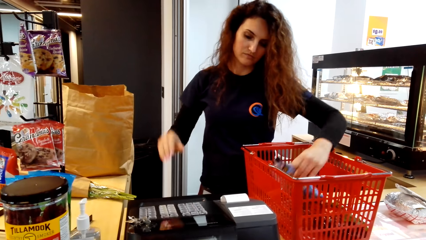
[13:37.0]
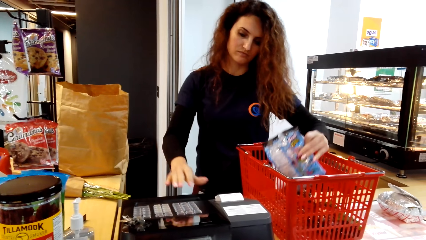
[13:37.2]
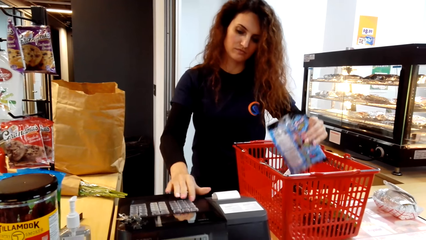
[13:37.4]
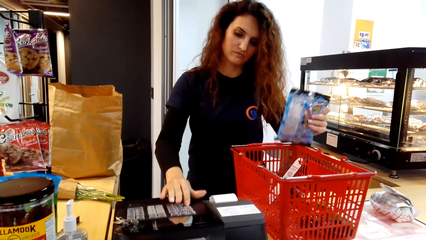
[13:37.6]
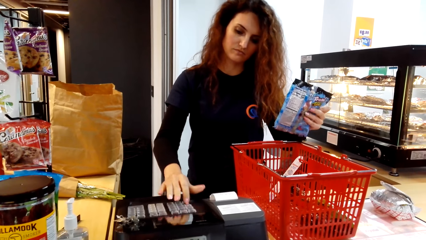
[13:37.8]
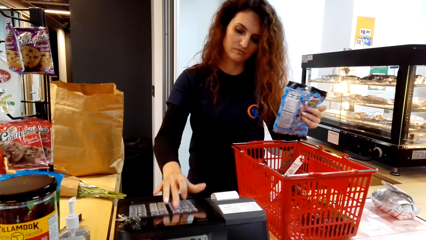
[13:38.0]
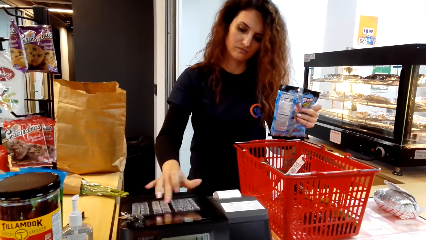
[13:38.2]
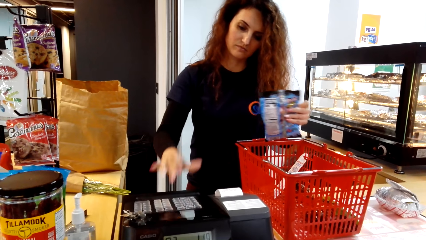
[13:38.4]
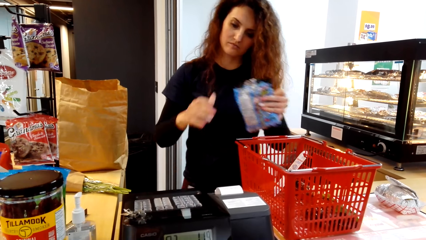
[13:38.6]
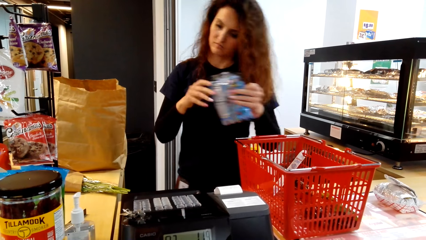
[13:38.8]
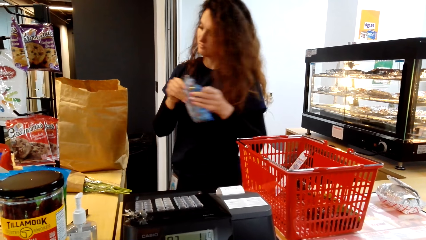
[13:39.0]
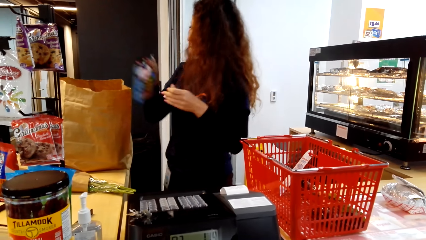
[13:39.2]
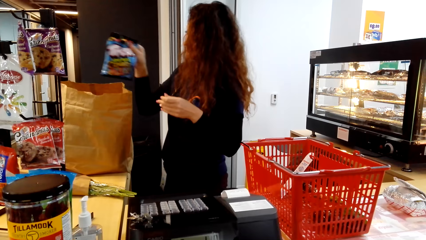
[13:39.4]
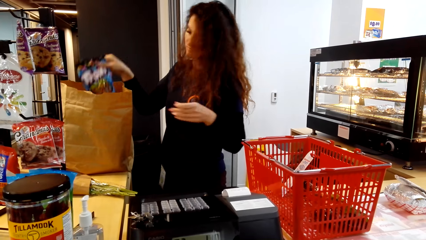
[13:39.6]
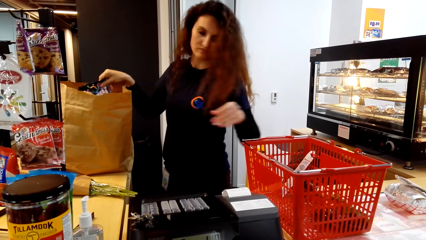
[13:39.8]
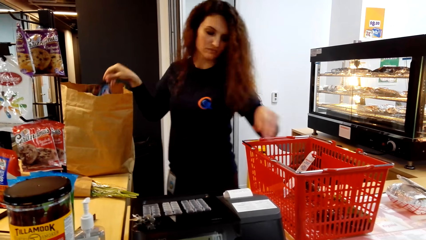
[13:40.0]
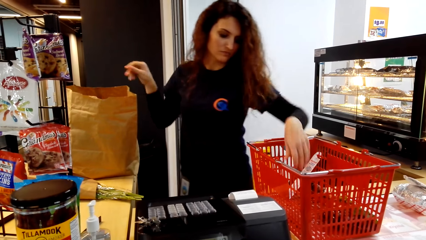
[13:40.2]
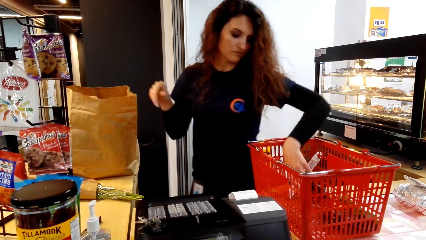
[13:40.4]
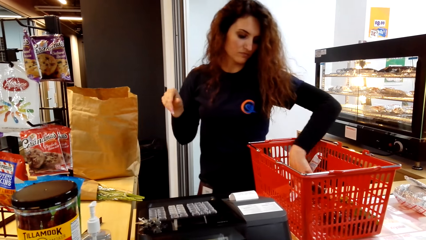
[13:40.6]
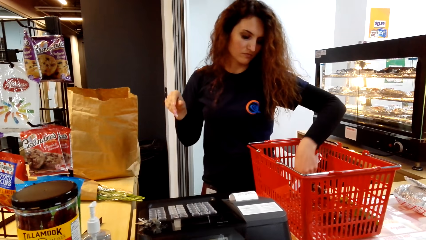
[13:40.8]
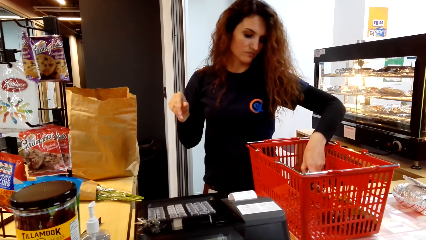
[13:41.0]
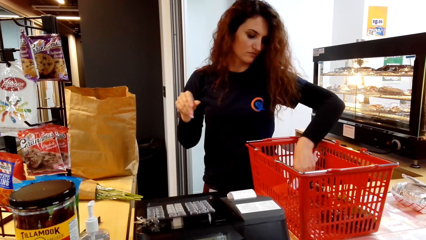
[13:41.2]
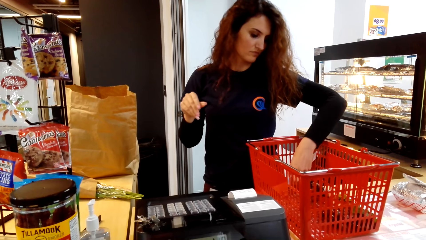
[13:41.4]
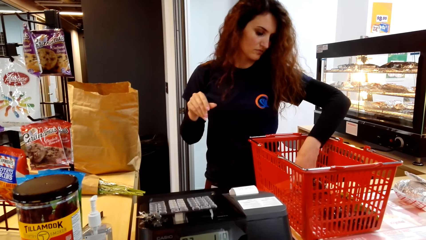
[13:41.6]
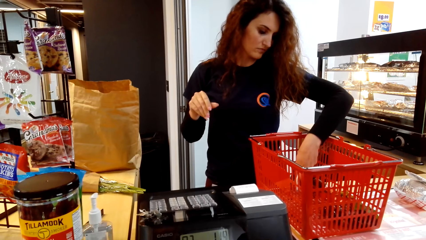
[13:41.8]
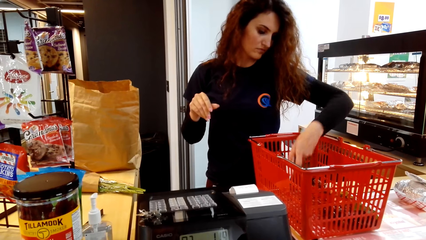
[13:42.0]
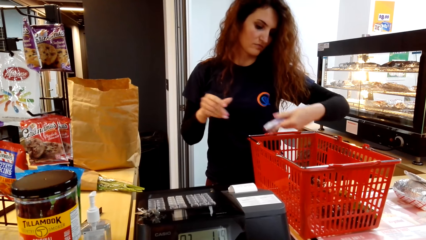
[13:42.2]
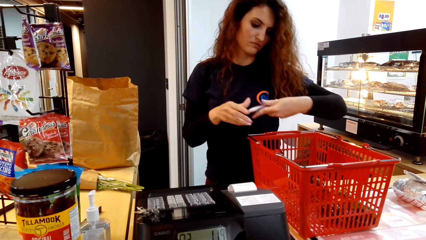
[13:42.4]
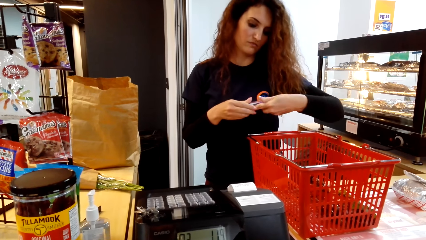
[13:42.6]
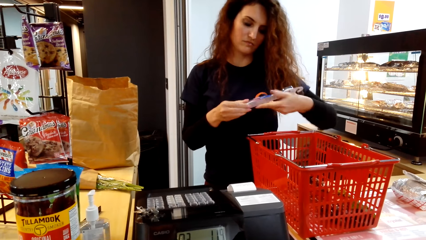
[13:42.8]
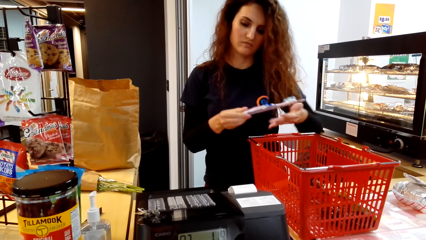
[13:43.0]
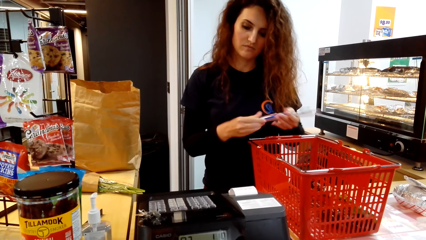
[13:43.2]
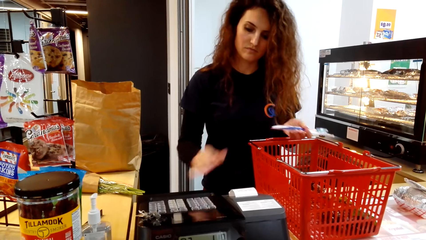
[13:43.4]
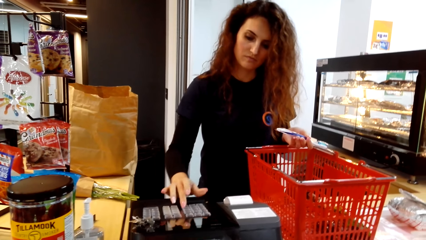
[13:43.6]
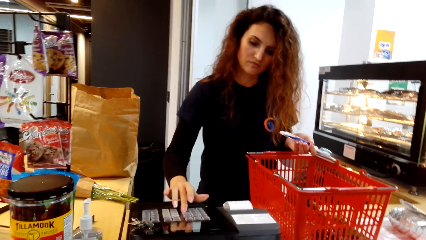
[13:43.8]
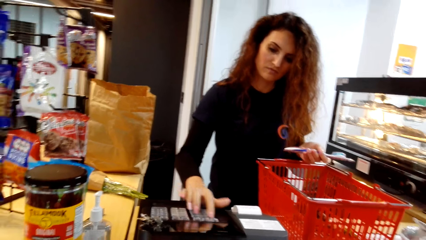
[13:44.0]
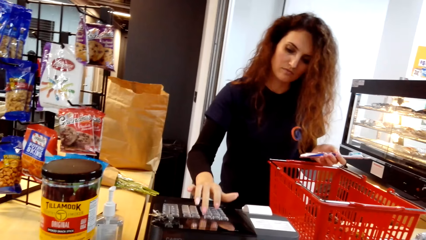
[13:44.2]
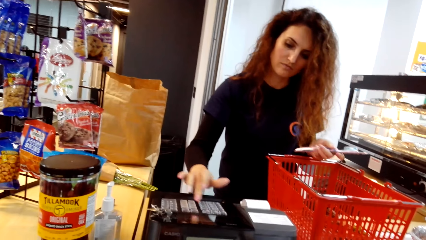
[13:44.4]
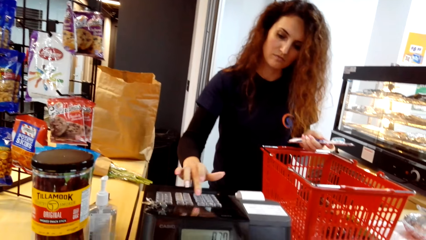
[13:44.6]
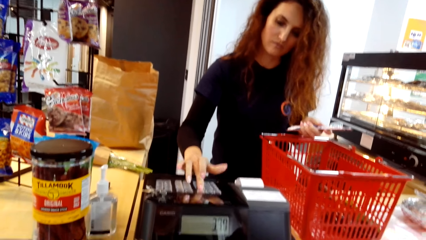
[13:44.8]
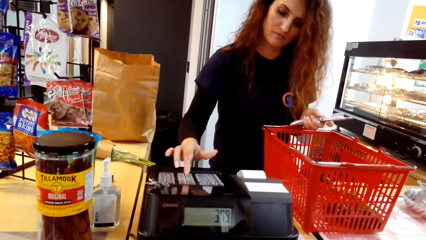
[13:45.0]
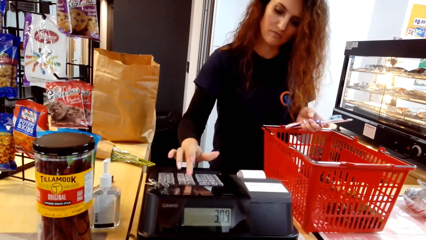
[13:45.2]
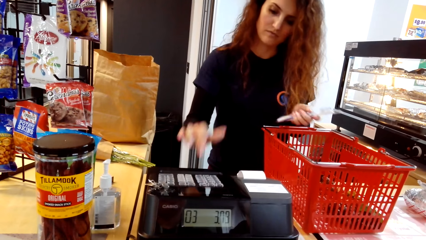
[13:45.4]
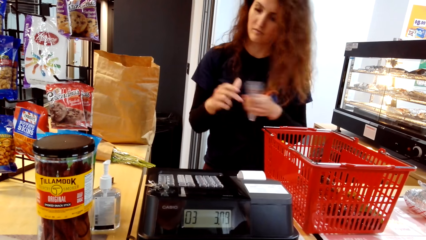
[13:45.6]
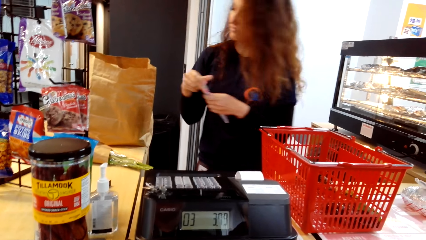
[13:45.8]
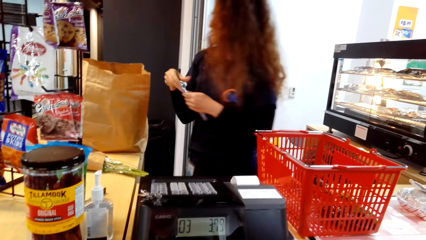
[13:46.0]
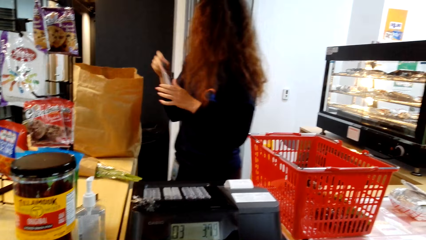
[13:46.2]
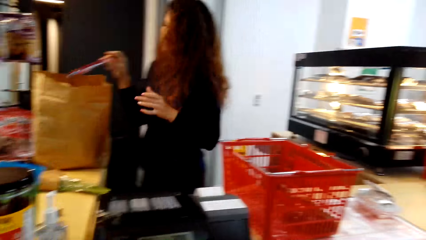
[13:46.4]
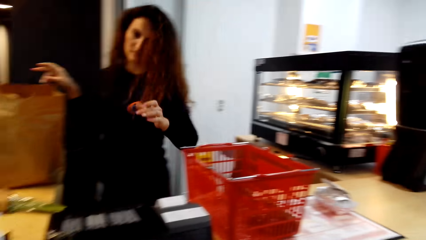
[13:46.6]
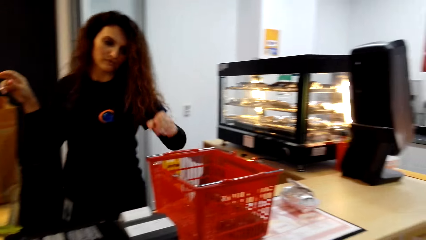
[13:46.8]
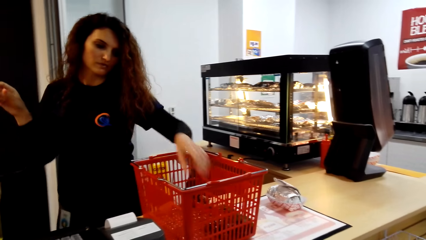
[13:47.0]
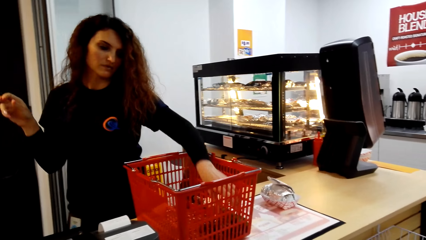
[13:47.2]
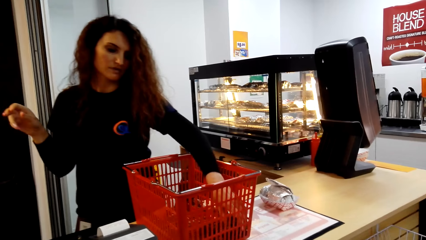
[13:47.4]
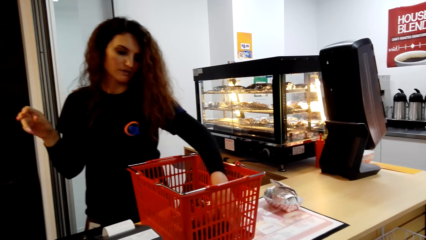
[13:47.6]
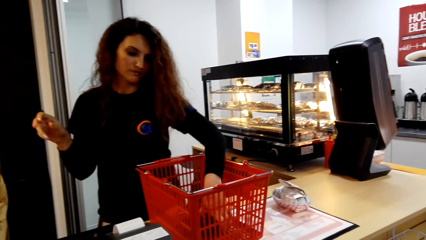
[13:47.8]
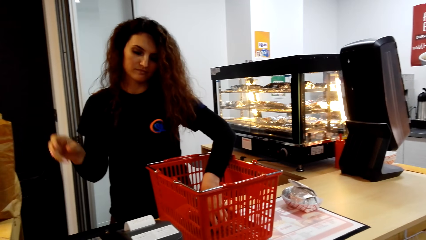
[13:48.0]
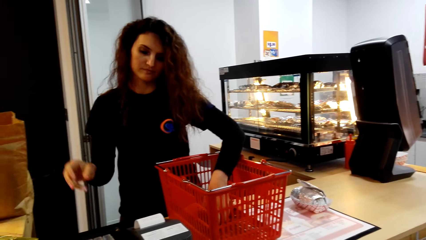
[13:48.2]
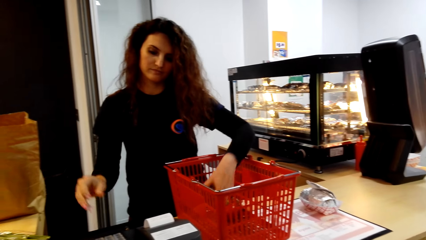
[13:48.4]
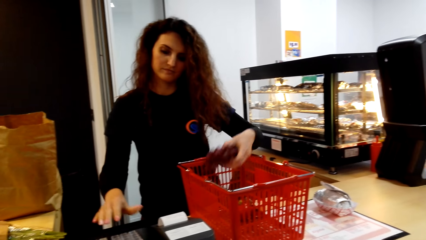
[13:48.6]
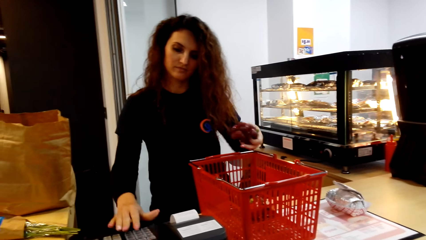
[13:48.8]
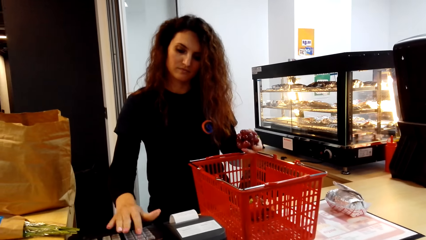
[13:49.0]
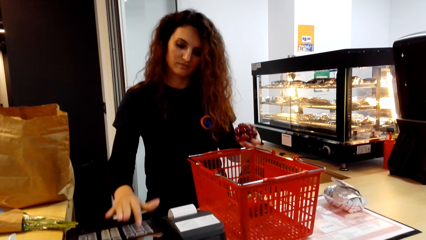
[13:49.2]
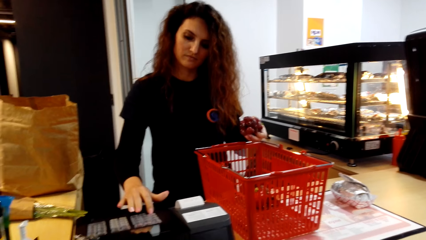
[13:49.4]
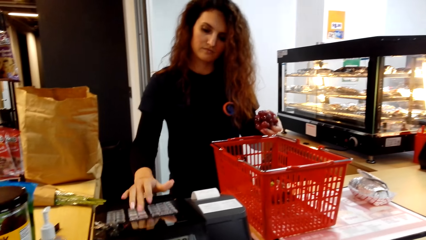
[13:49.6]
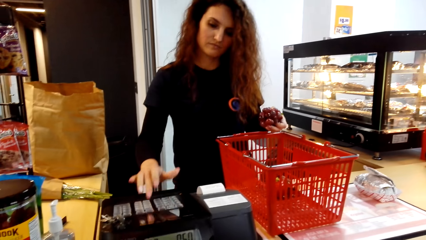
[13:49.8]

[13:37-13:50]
A woman picks up the goods, calculates the goods and drops the goods. The woman picks up the toothbrush and calculates the bill.

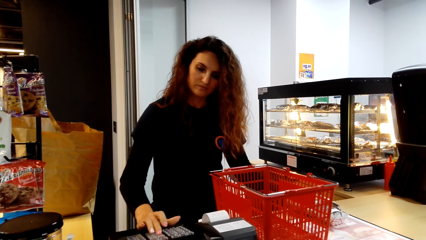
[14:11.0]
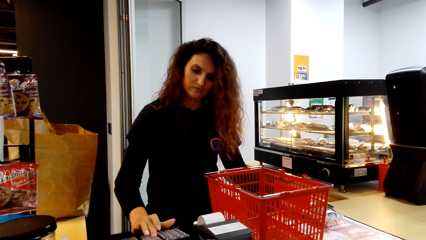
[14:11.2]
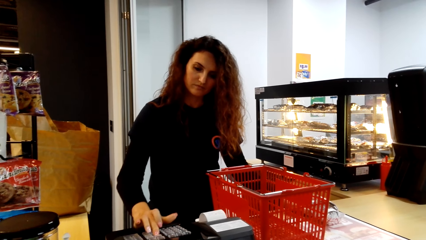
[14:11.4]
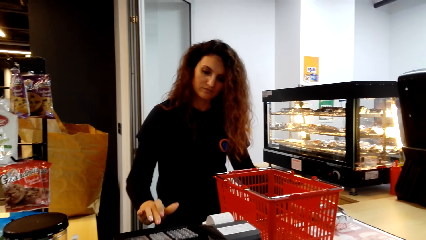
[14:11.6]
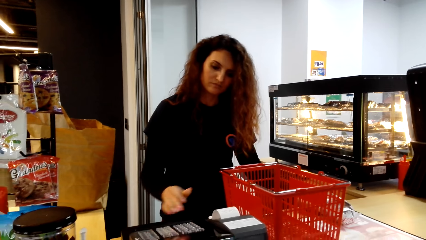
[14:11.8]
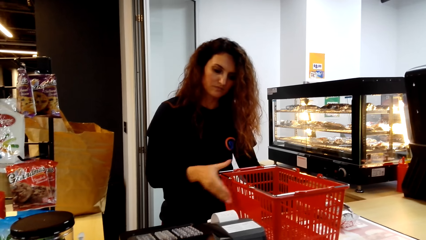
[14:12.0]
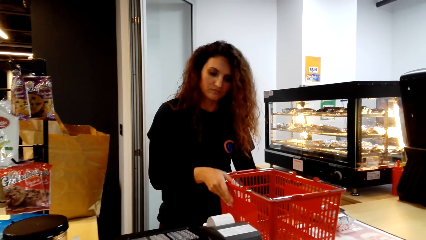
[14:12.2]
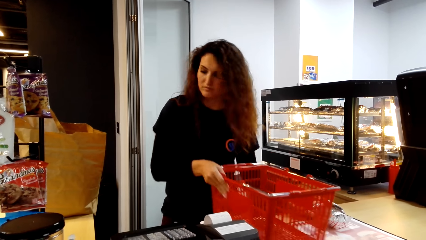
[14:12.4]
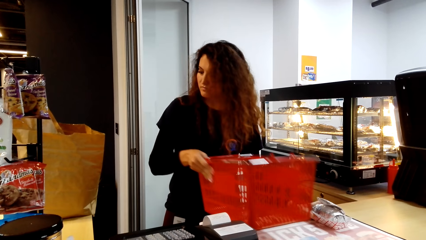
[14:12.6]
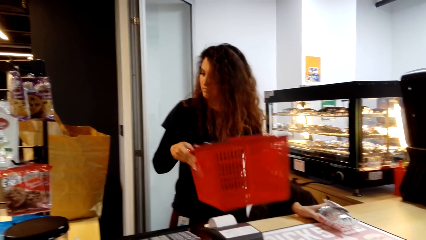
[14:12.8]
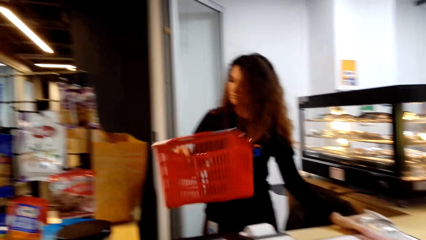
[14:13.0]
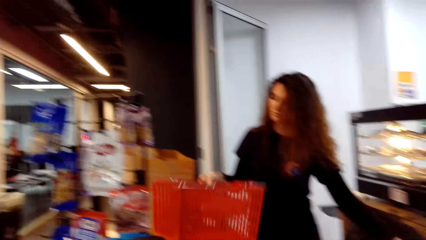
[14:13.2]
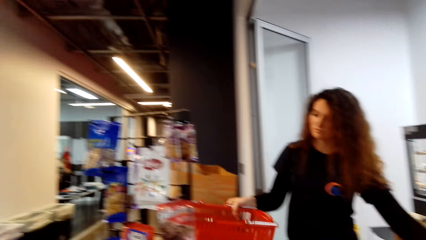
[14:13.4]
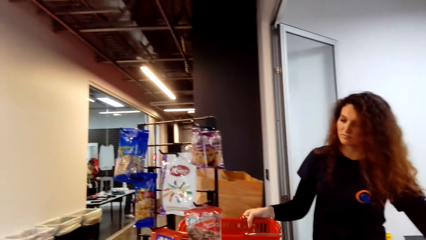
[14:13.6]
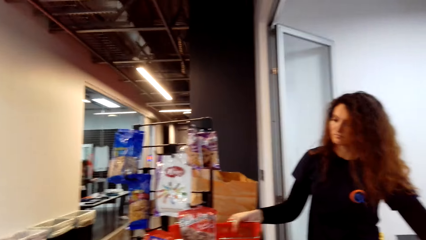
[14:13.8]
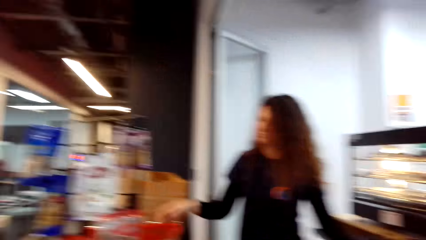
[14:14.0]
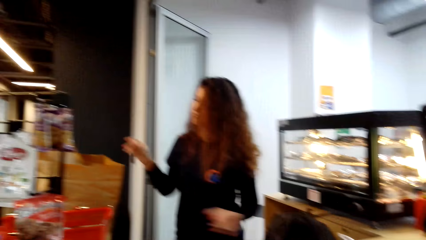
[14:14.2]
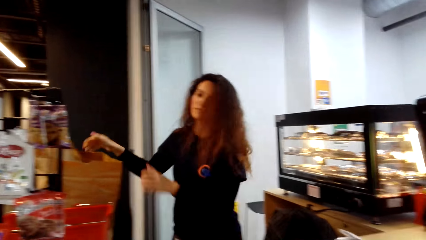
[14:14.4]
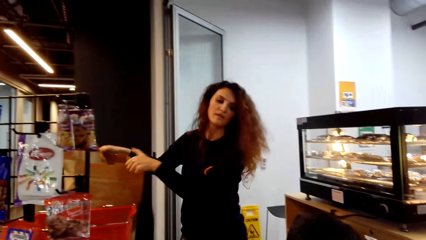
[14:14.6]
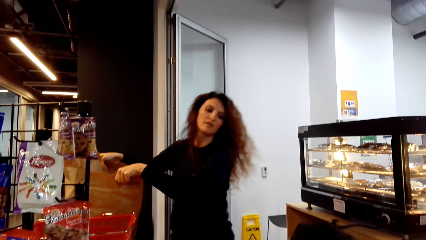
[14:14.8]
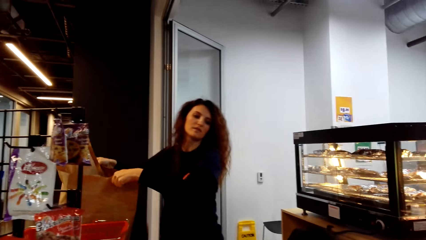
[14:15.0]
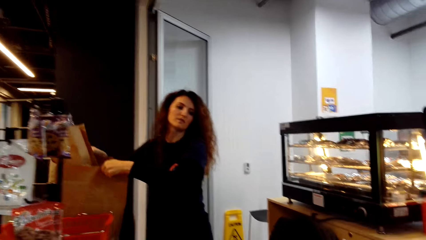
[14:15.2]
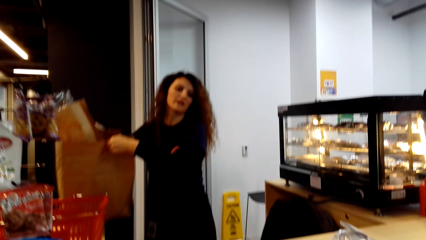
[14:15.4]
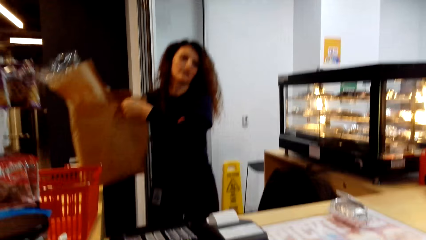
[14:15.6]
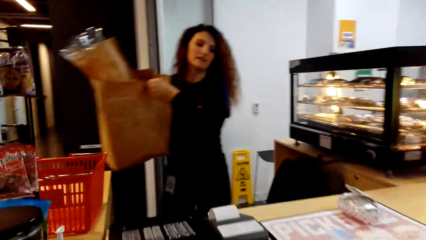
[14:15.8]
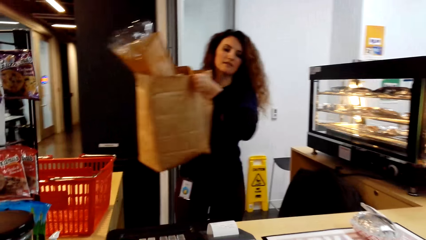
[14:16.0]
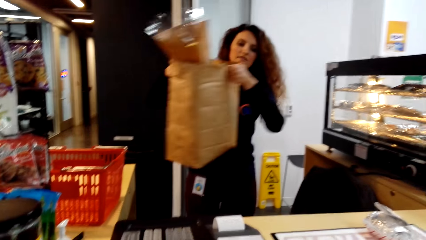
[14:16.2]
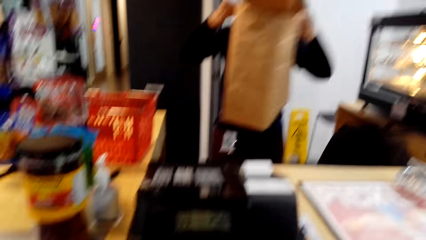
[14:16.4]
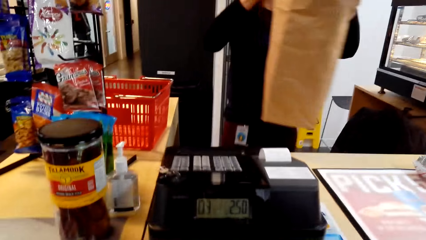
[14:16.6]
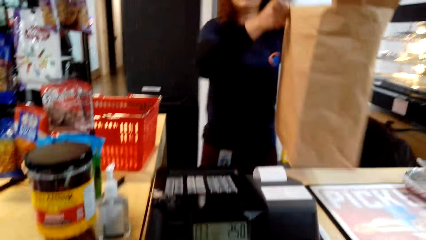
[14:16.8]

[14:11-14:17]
A lady puts the basket aside and places the packed goods on the counter.
